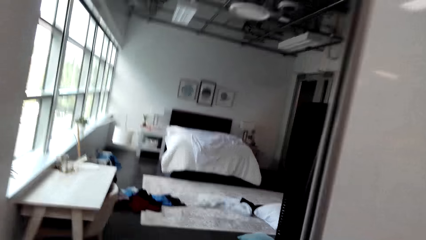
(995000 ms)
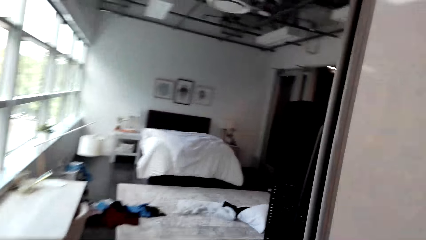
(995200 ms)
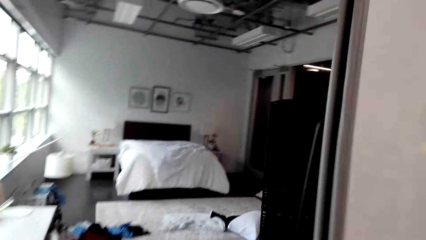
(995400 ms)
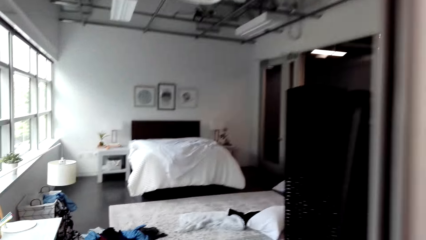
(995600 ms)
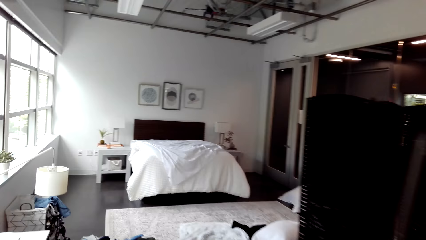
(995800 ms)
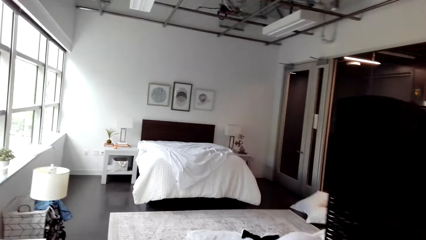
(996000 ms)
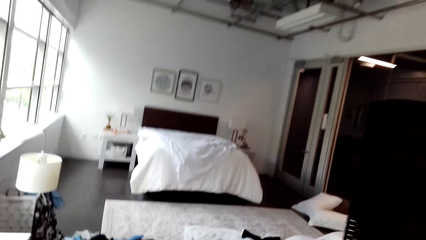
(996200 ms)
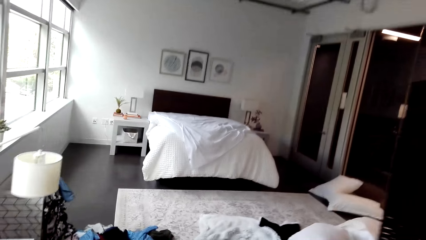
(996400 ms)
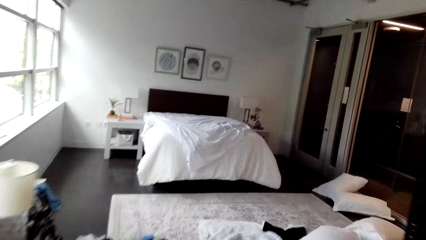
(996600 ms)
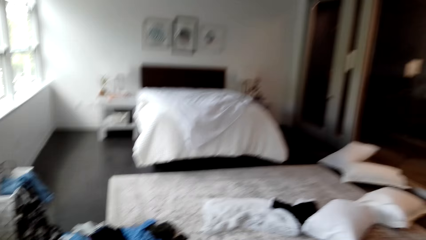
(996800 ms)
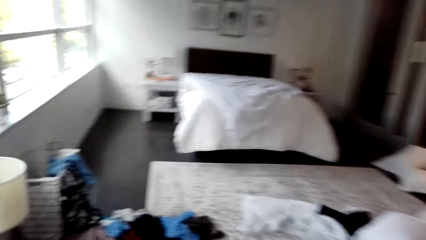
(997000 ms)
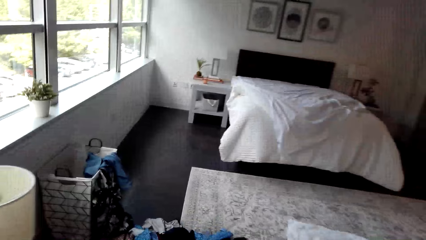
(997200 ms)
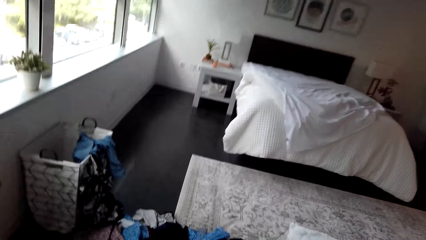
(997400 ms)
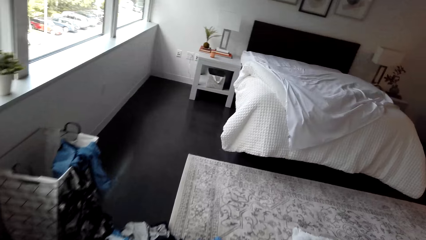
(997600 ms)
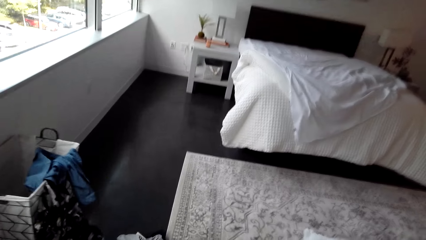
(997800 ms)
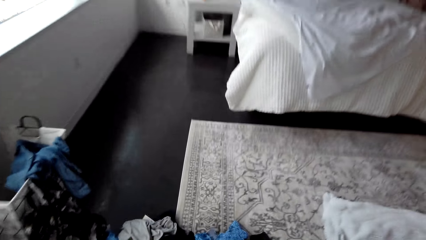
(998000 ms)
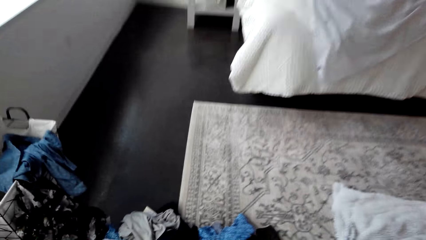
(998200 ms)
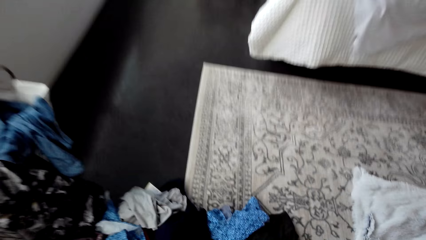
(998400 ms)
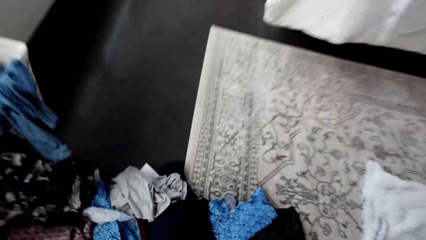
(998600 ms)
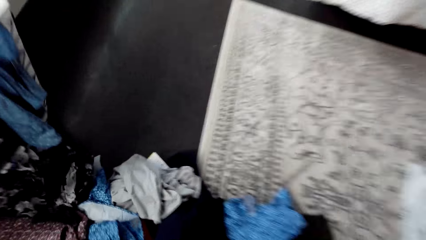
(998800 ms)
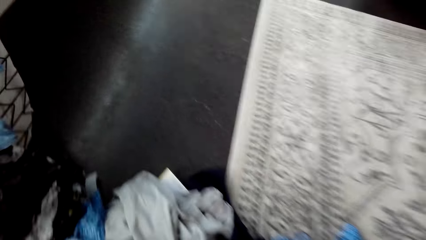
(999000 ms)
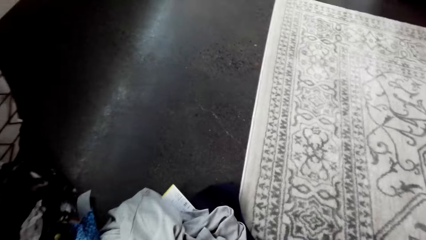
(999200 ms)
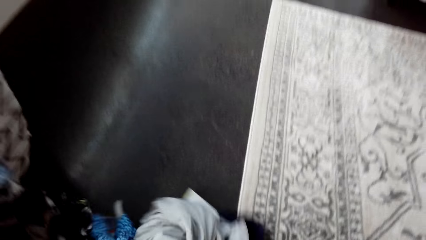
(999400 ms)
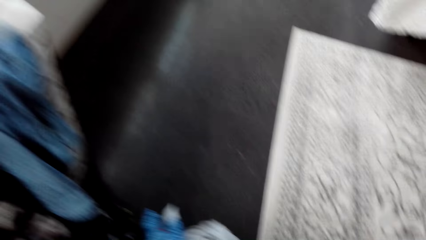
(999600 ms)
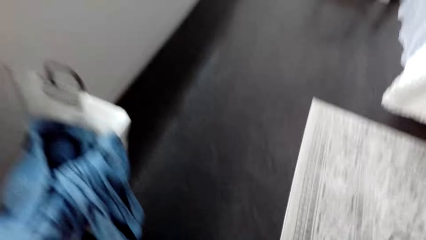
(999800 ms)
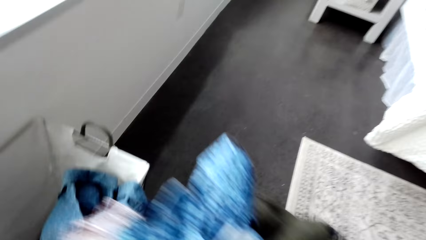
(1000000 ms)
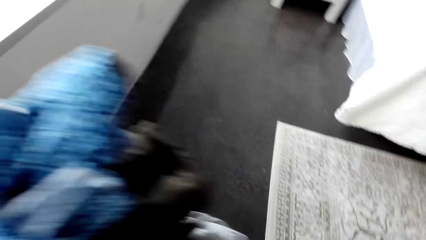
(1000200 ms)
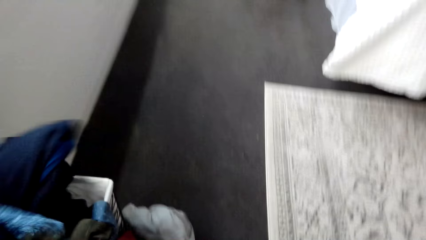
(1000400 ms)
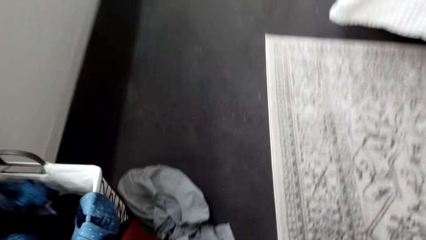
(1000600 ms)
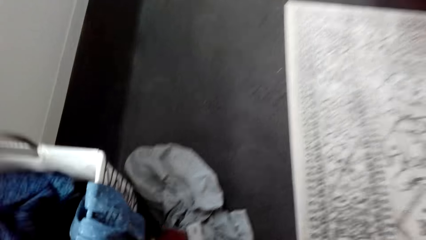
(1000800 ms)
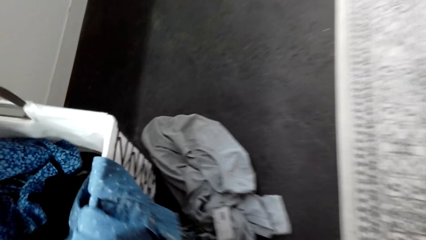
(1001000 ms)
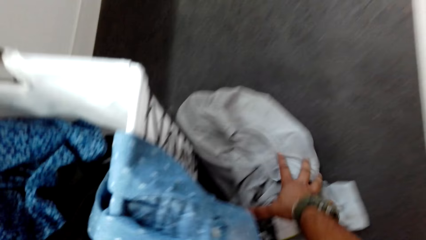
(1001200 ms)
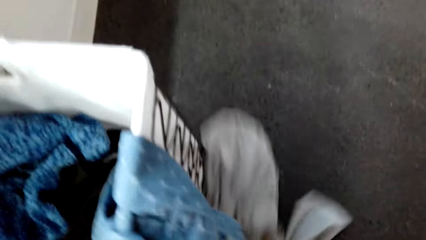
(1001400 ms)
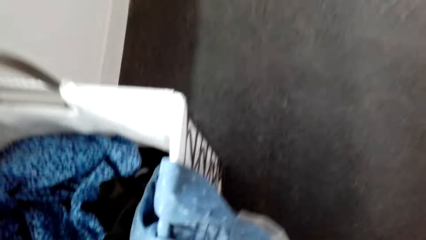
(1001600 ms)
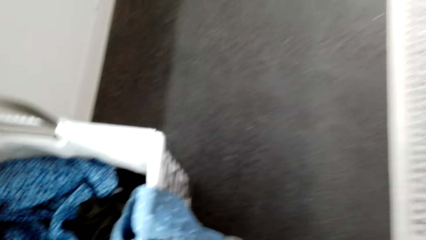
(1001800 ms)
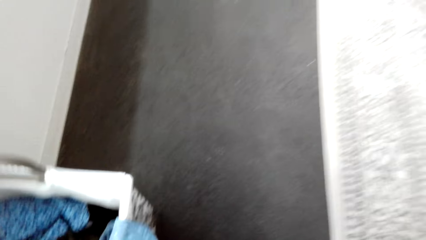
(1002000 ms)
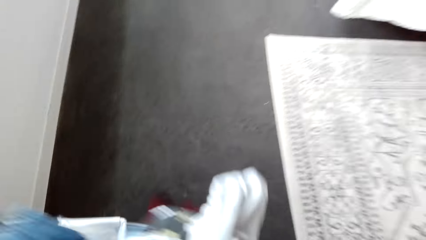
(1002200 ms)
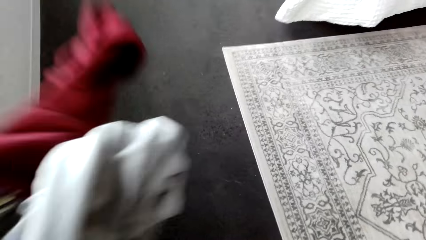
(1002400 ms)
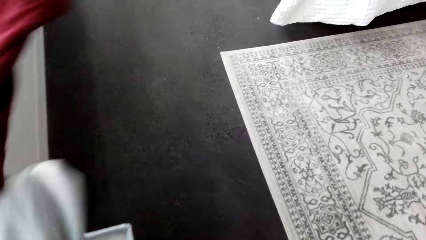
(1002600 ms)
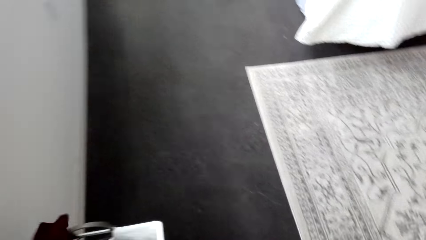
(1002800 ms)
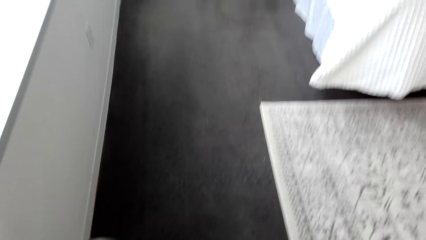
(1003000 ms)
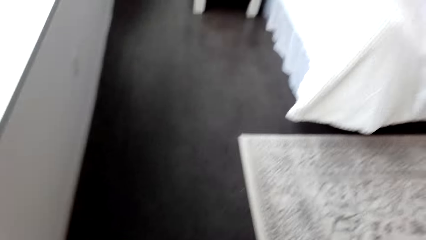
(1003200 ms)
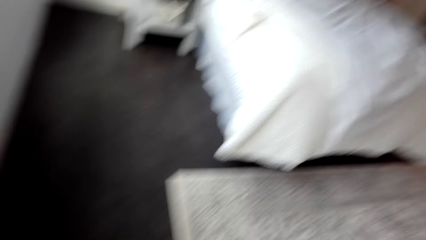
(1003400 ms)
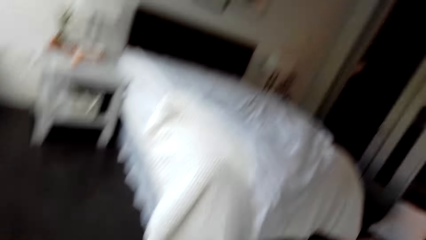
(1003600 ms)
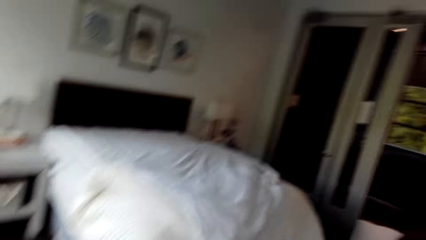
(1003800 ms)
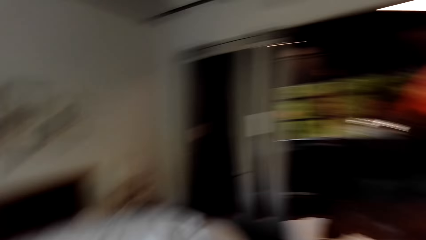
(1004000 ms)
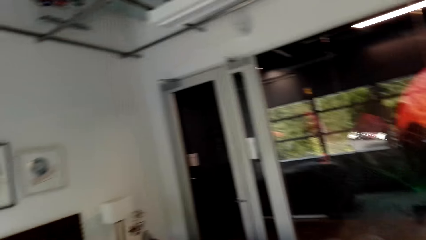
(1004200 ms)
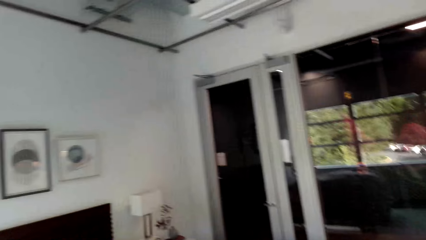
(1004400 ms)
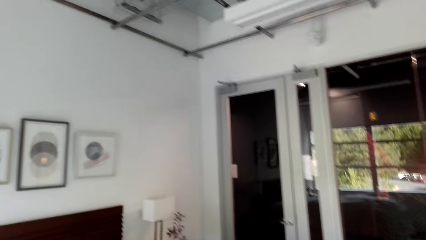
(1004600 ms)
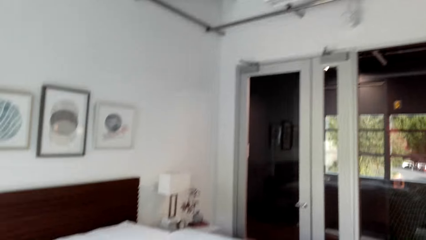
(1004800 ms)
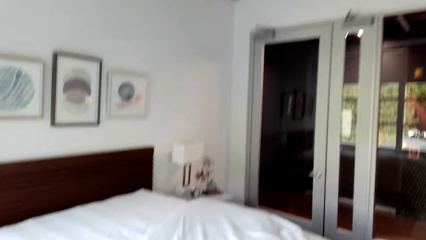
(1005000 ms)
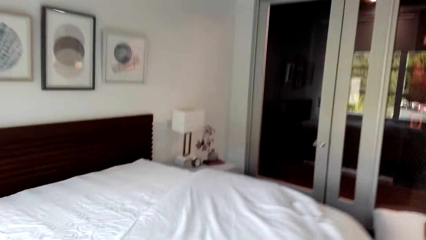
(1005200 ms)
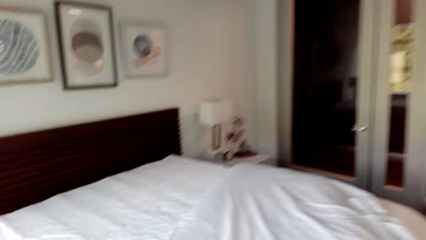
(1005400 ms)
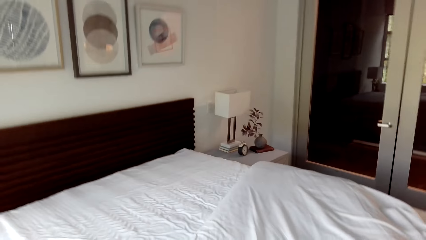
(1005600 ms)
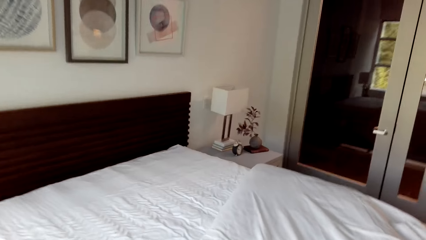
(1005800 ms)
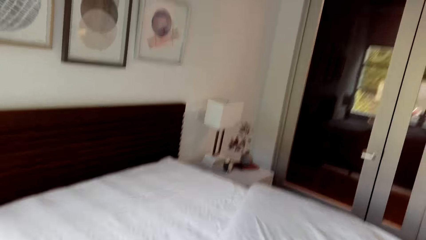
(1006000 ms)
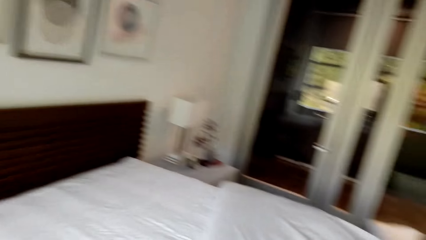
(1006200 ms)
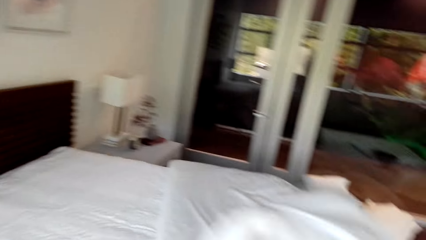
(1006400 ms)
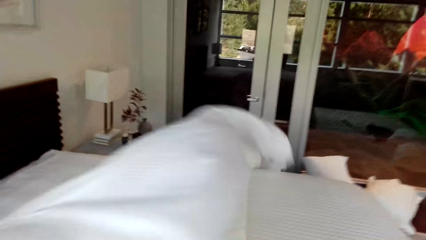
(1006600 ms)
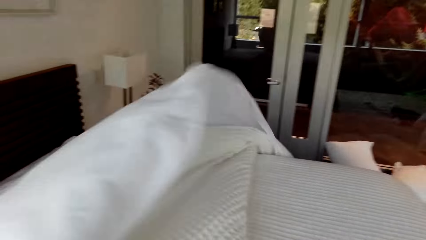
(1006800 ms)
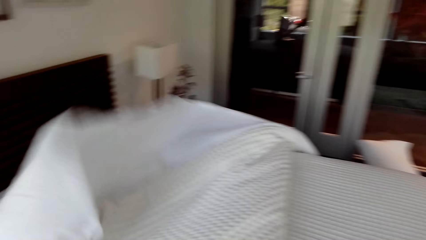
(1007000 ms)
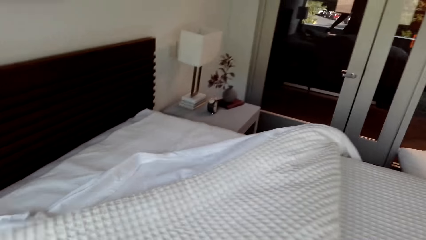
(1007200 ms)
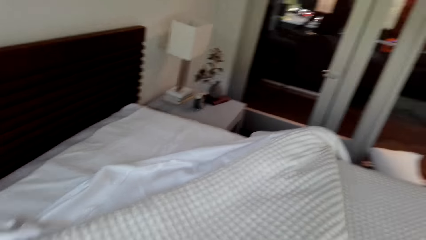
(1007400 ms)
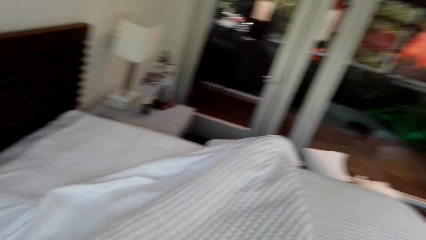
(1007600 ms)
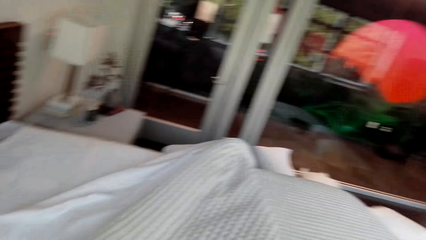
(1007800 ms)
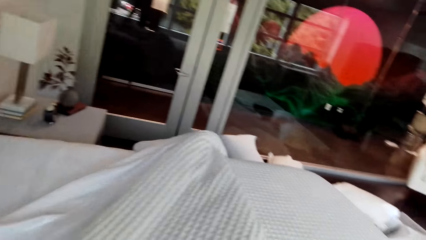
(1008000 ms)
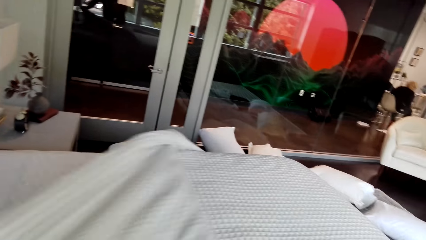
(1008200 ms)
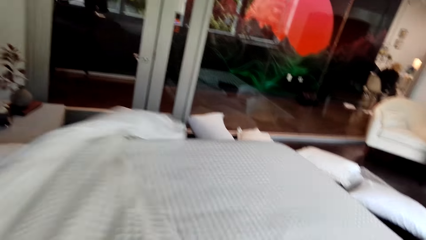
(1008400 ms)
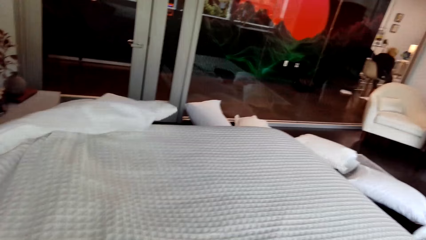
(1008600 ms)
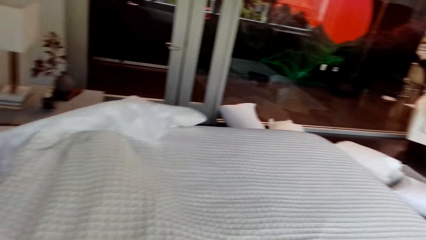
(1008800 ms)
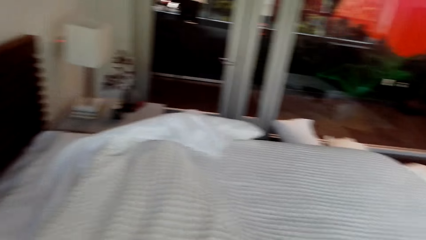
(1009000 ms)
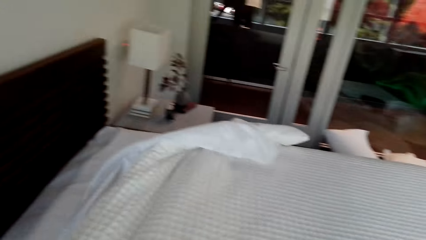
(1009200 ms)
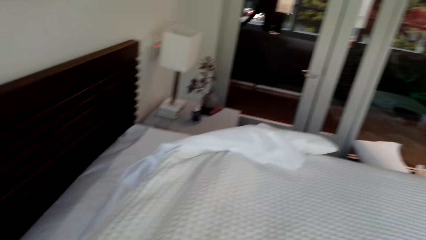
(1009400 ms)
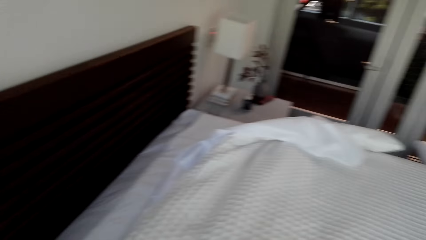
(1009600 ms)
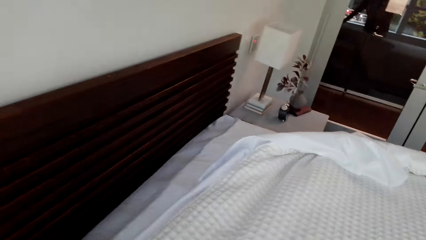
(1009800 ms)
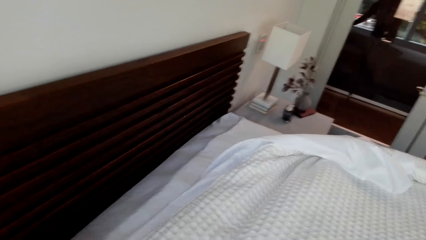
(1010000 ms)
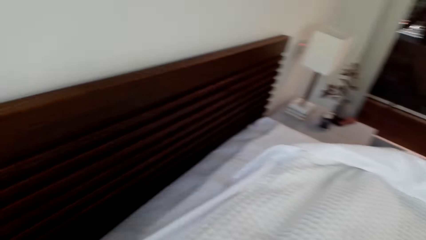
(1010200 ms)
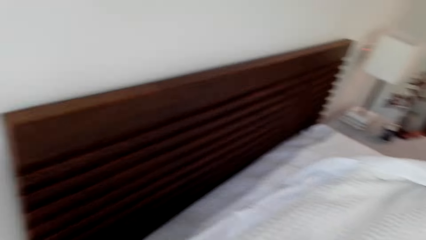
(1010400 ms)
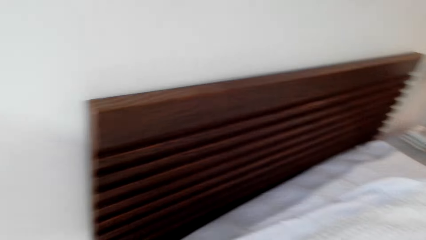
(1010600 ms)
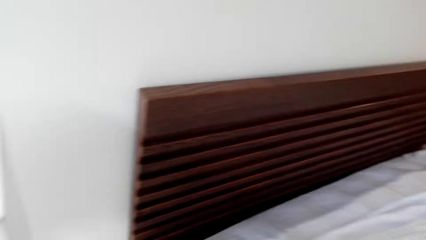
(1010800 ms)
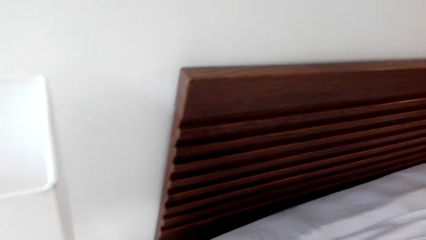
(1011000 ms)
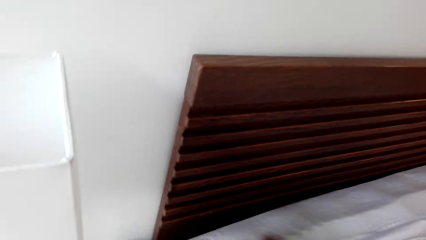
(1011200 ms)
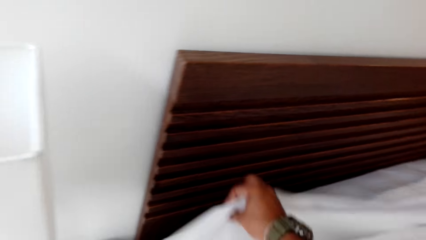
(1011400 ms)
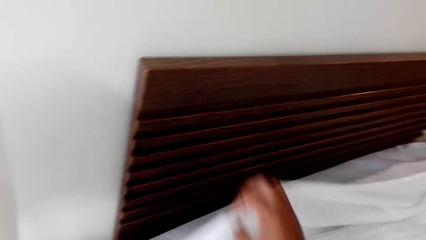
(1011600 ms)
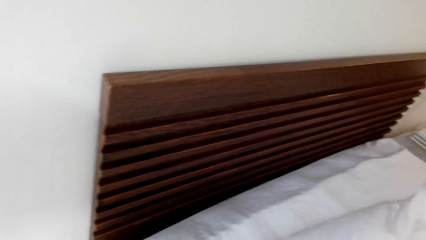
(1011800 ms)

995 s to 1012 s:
The camera wearer looks at the bed. They pick up the clothes from the floor and put the clothes on the laundry basket. They pick up the clothes from the floor and put the clothes on the laundry basket. They walk to the bed. They spread the bed sheets.
